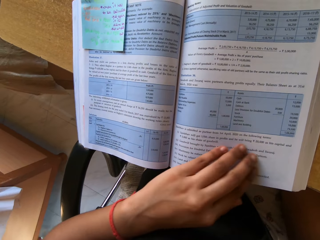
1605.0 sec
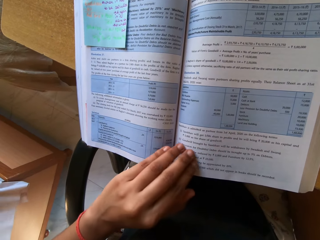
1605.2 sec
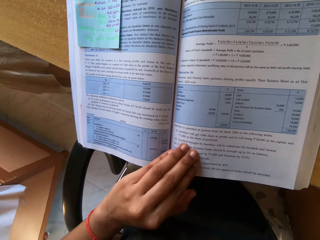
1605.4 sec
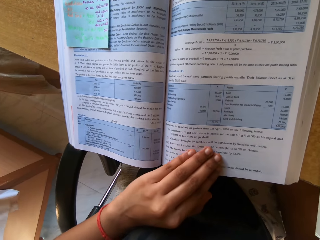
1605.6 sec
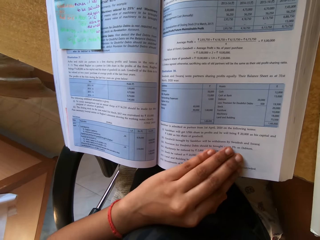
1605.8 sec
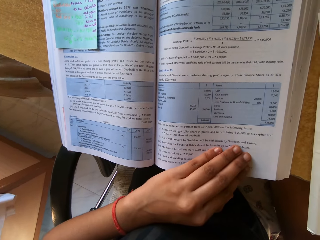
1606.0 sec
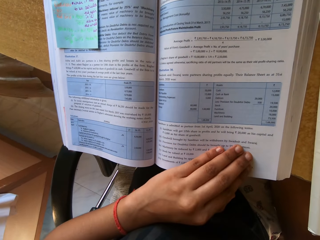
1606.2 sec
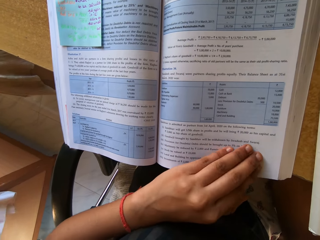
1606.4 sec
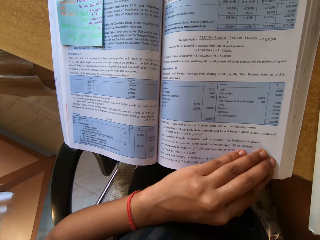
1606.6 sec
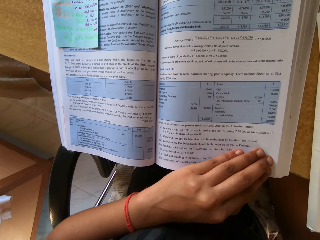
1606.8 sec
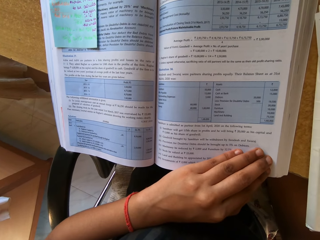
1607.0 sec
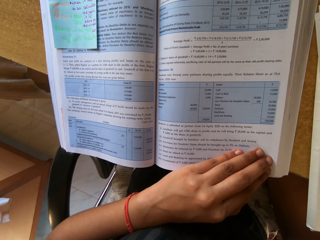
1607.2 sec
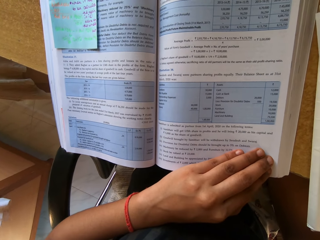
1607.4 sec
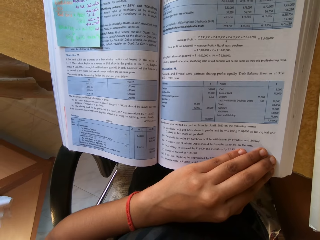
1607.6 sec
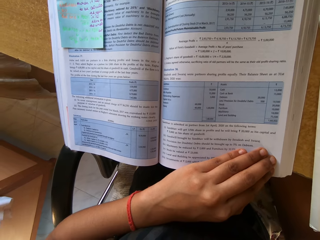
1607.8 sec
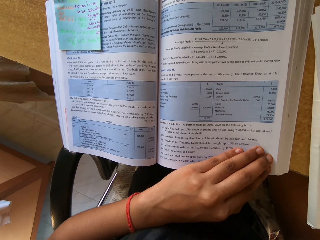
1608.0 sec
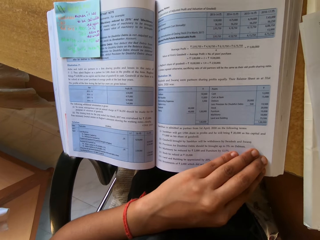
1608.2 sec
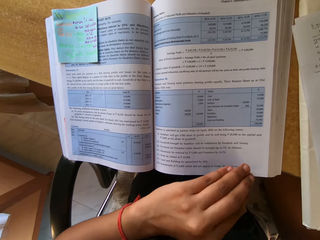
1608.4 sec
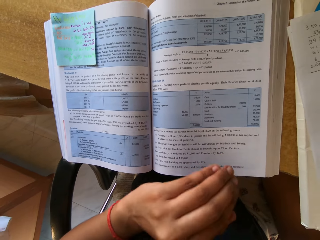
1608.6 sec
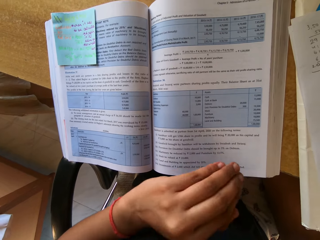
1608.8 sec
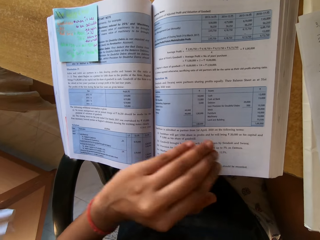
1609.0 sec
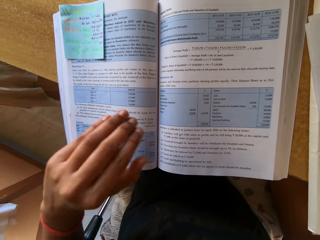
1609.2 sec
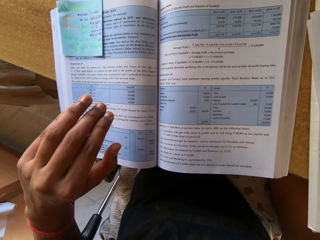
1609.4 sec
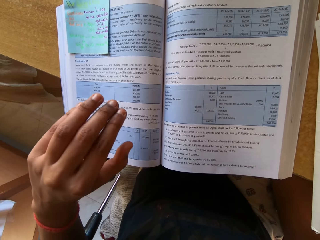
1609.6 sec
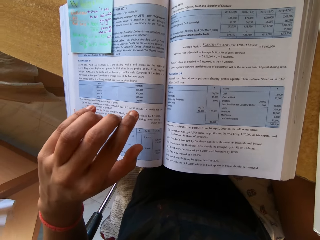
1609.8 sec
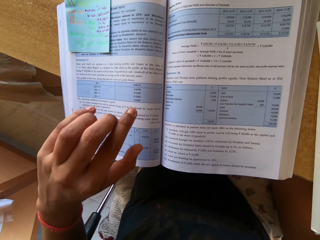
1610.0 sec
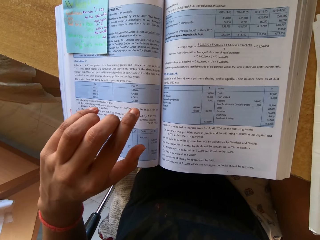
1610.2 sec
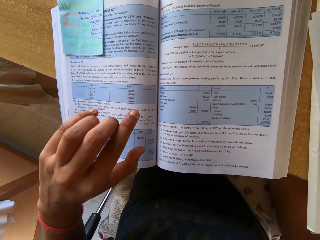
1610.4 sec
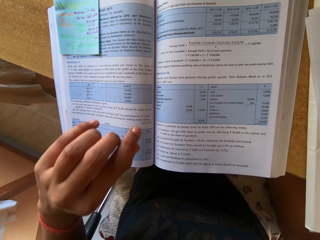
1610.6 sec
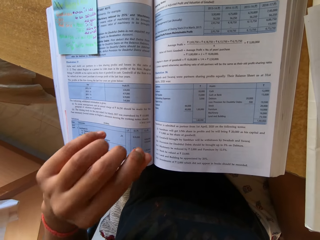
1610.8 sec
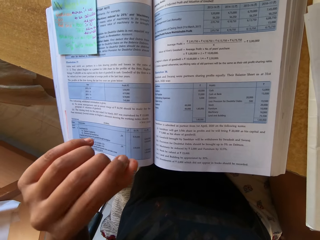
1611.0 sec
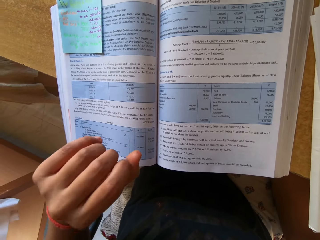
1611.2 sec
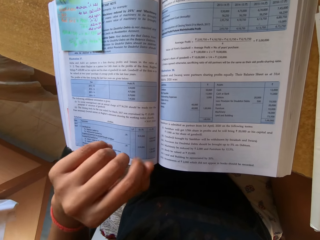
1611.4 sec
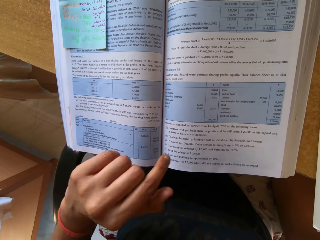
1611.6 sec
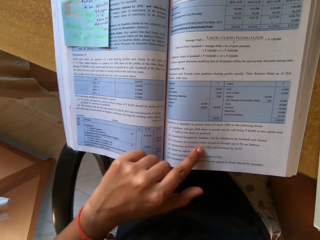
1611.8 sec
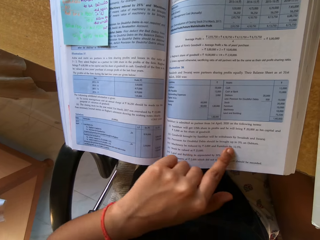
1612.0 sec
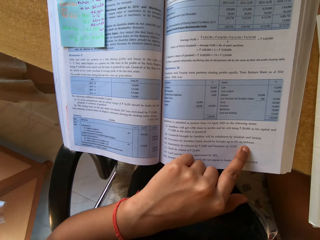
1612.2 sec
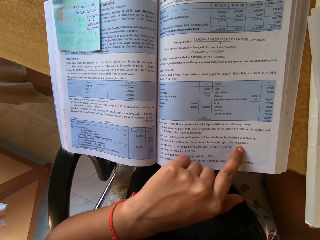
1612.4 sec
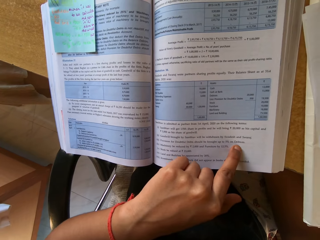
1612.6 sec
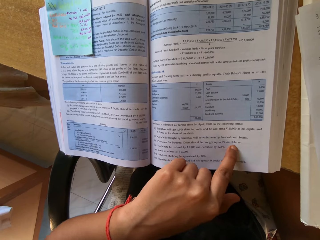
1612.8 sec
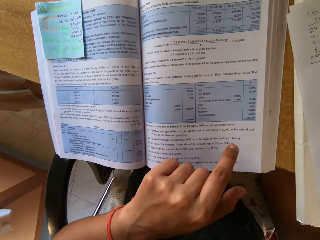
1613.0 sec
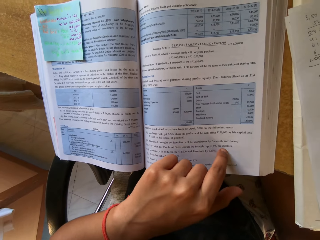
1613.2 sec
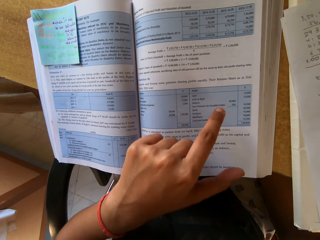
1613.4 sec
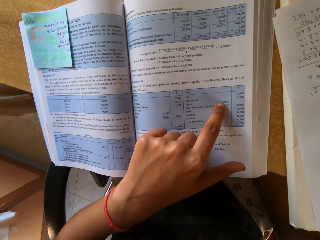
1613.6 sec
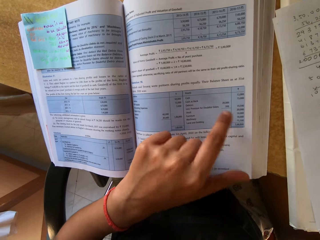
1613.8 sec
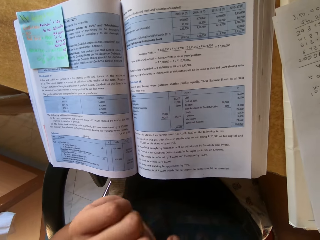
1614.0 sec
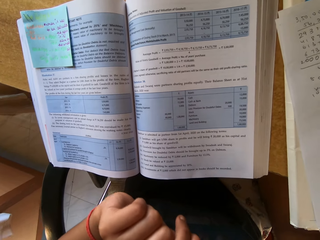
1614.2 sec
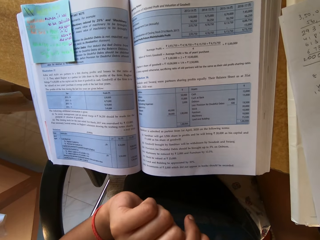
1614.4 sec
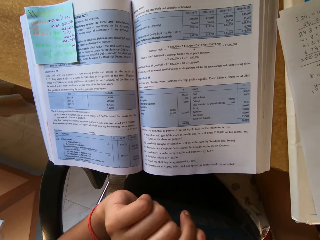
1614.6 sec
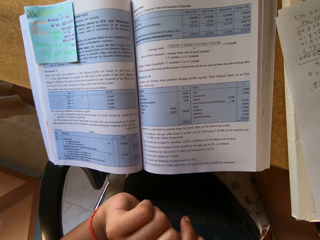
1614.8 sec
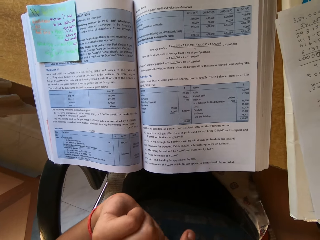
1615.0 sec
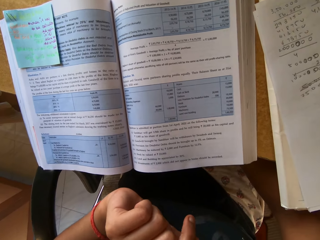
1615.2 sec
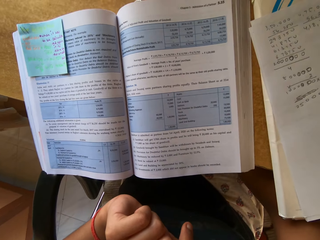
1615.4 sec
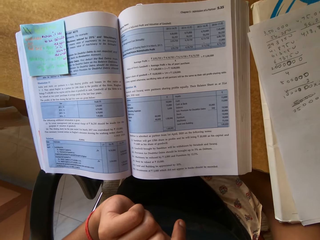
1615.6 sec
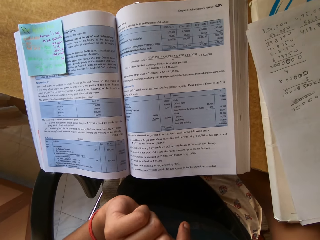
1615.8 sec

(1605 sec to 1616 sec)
The camera wearer moves the hand. They touch the book.

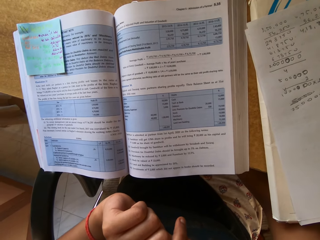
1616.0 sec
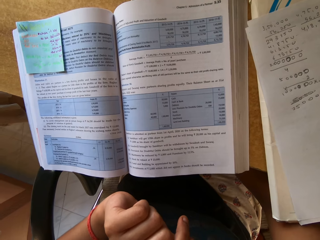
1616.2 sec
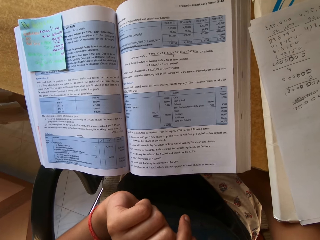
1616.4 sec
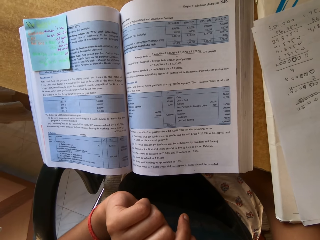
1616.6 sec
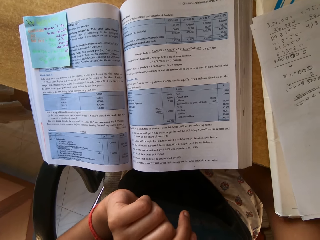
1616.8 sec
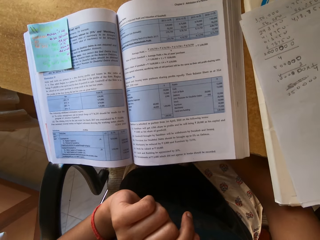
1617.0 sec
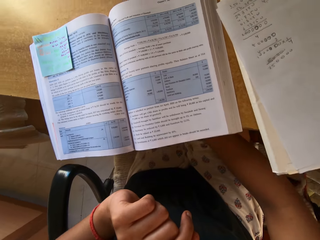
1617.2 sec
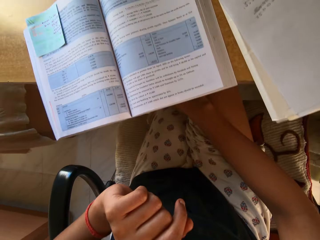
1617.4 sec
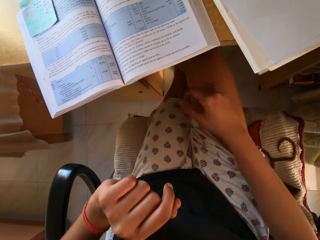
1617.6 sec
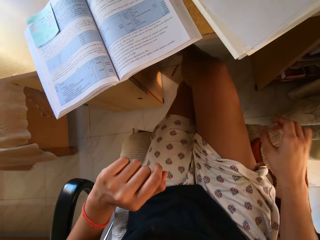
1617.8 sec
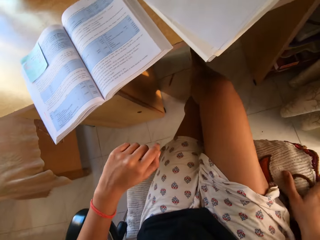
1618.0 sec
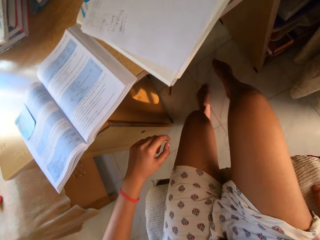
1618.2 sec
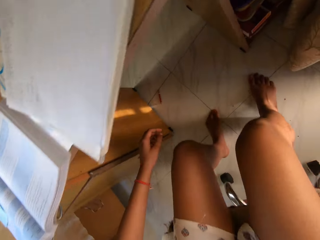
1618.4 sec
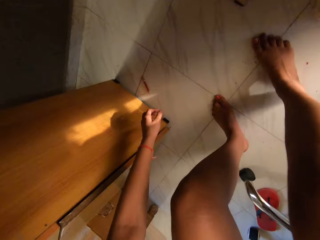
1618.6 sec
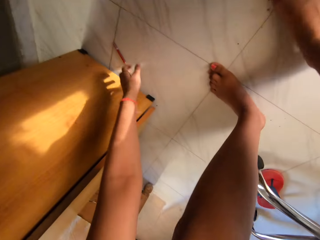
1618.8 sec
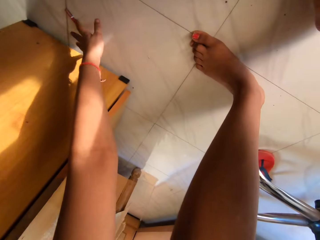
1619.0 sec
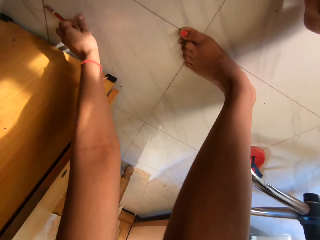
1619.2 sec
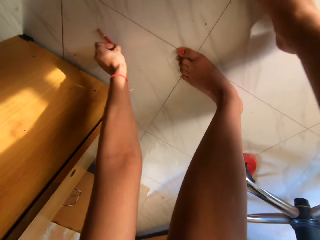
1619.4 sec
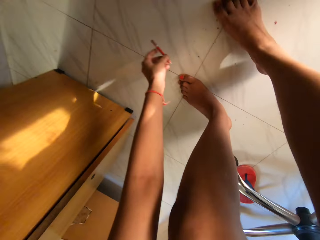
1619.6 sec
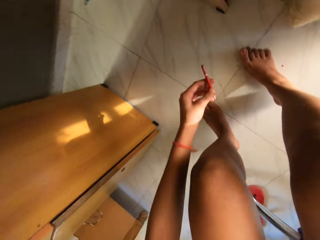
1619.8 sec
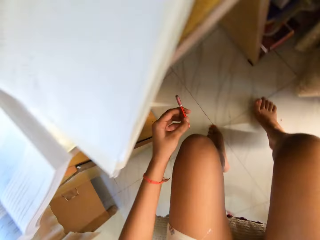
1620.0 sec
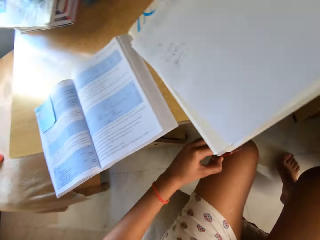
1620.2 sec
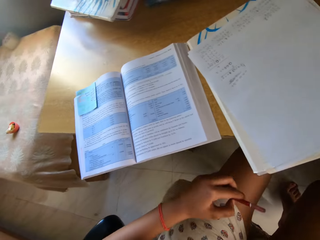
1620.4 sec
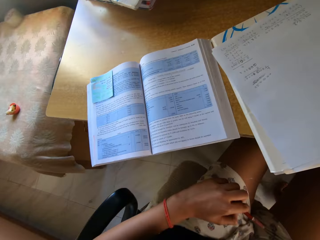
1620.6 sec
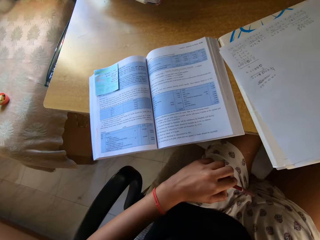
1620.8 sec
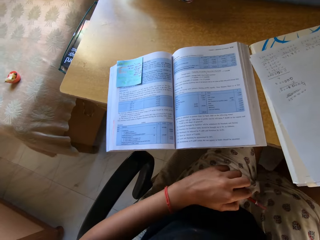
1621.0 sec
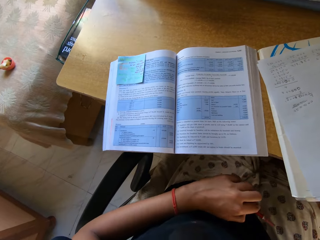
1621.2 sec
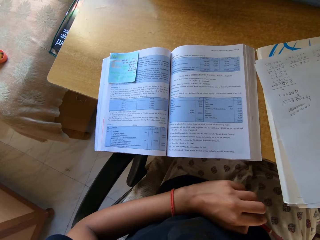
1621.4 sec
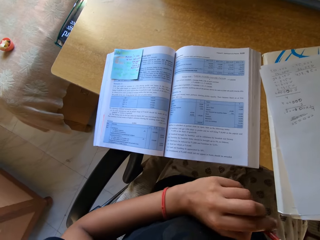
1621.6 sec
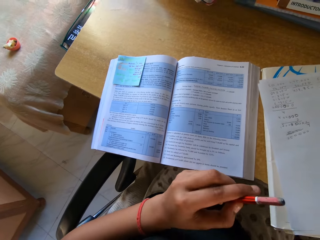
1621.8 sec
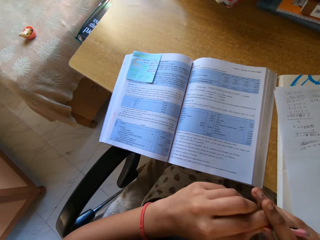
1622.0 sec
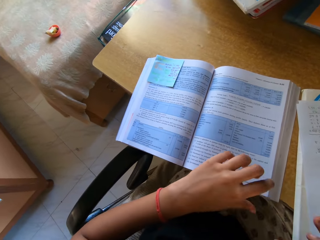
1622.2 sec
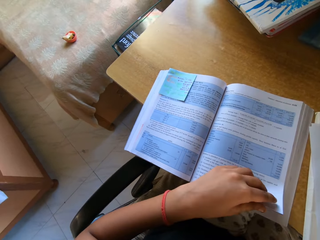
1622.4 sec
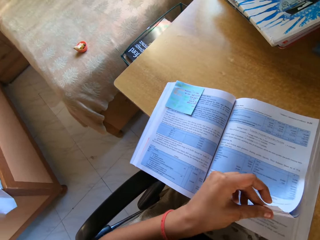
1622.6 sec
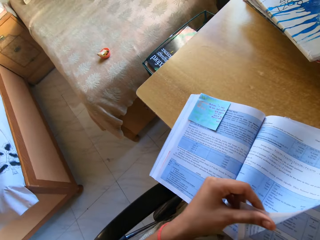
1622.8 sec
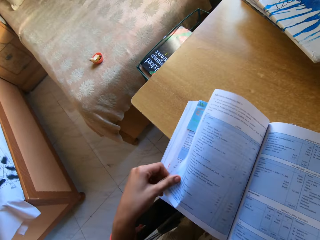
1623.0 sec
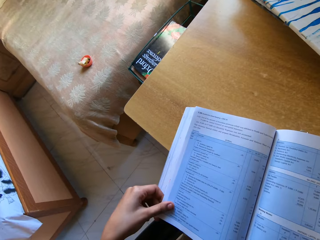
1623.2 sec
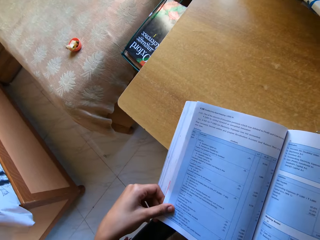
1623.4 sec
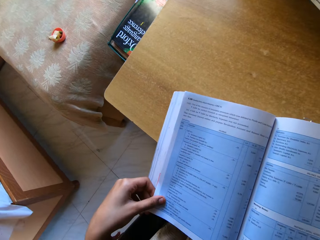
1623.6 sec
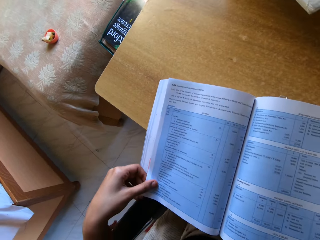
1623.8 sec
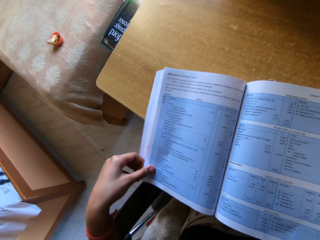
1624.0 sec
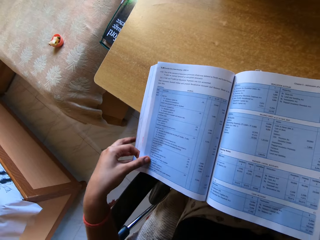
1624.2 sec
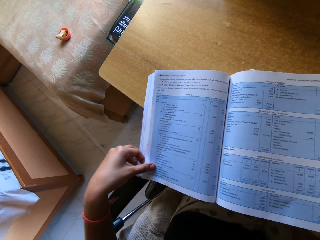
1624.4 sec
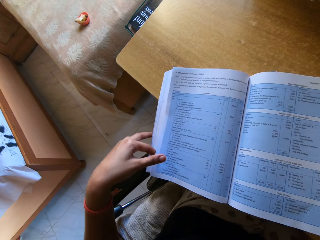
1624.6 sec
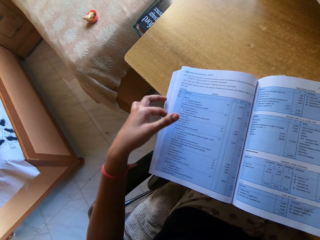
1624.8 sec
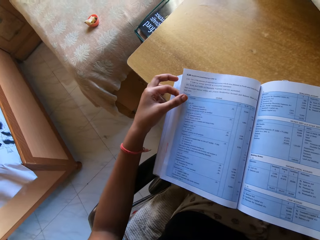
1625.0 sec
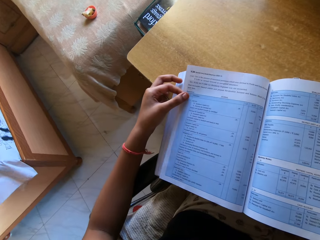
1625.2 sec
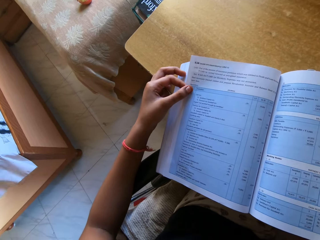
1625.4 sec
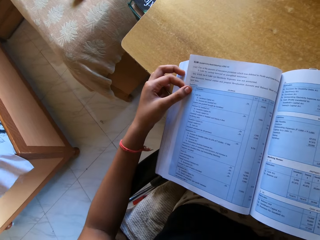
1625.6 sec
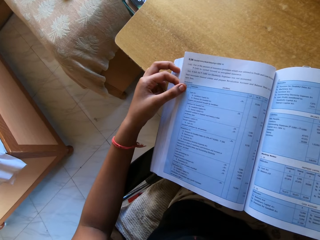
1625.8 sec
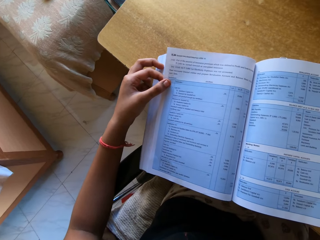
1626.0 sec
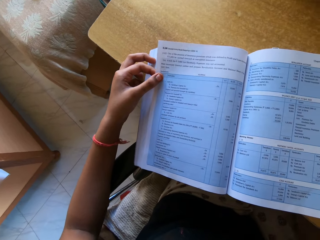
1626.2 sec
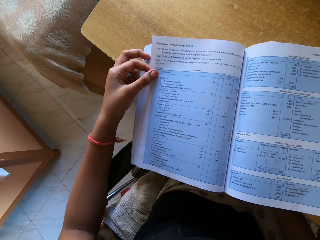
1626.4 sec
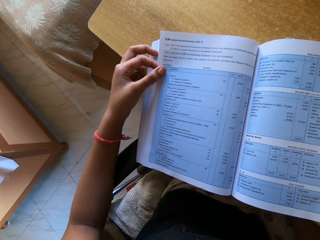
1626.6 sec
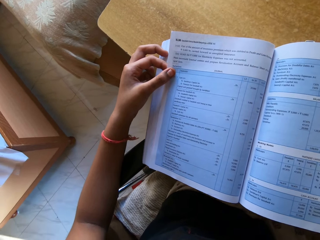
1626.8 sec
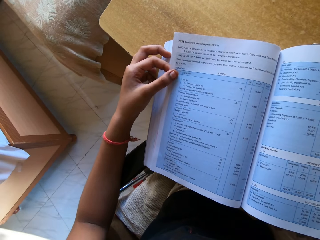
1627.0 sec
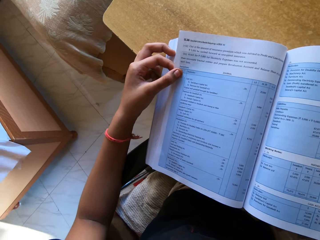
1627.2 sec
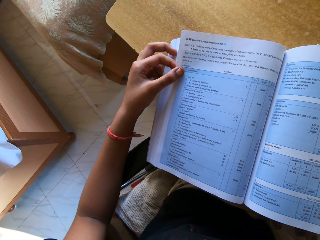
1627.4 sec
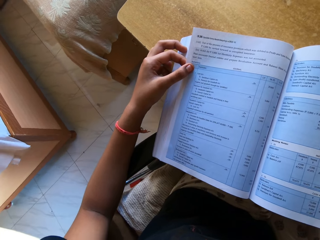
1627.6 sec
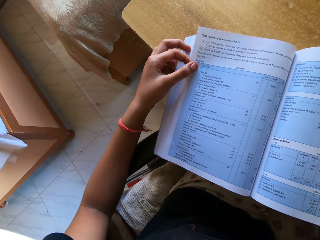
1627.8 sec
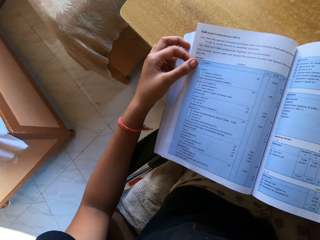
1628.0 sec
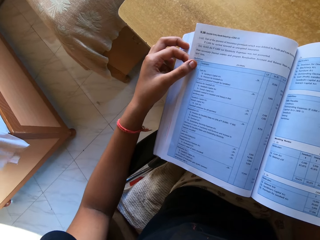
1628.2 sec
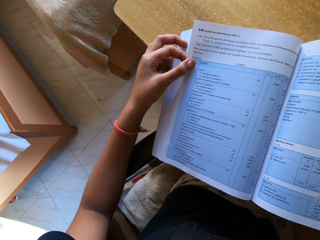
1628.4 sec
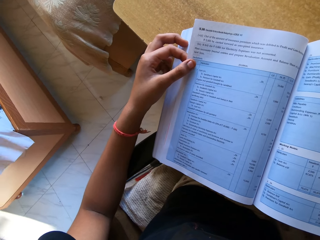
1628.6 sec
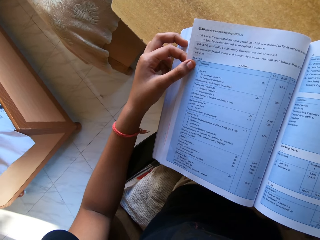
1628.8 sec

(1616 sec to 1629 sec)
The camera wearer moves in the house. They pick a pencil off the floor. They flip the pages of the book. They read the book and adjust the book.
